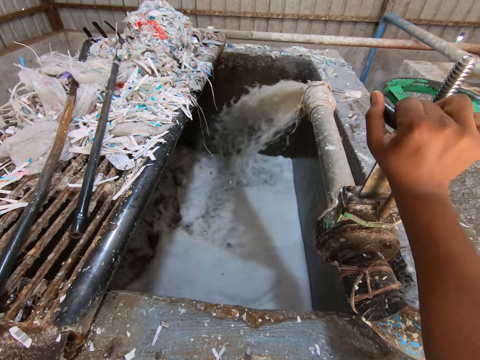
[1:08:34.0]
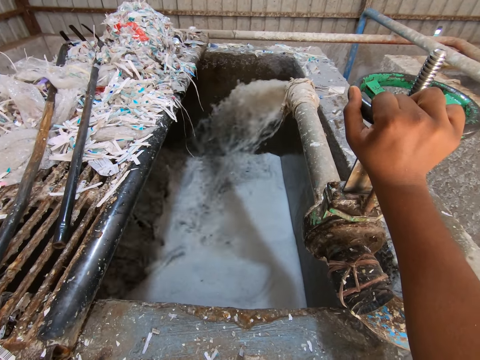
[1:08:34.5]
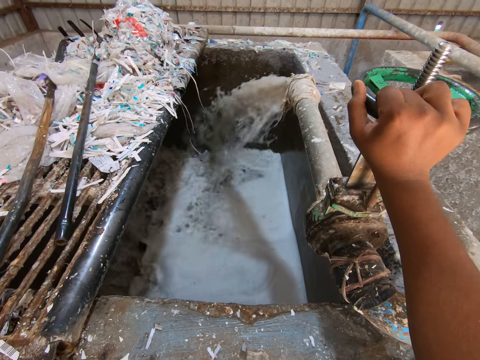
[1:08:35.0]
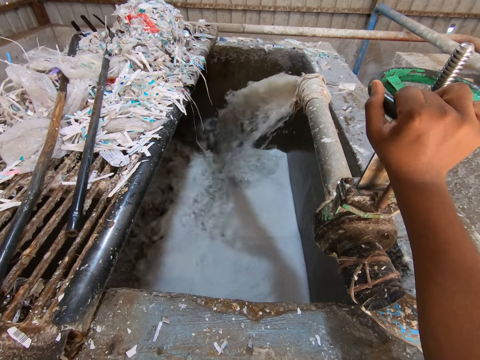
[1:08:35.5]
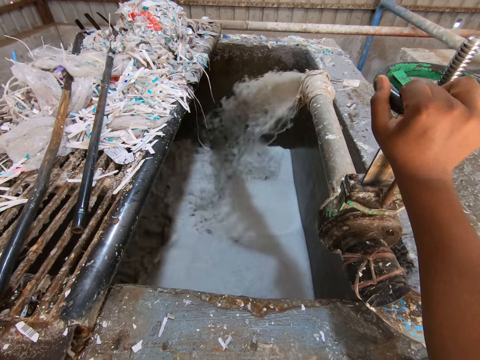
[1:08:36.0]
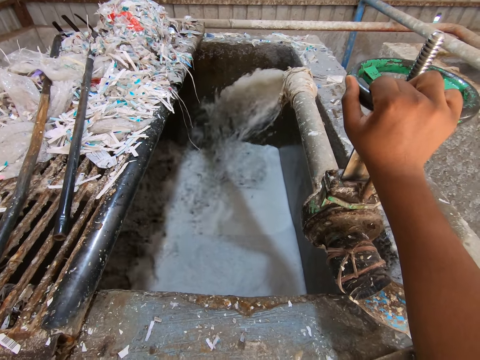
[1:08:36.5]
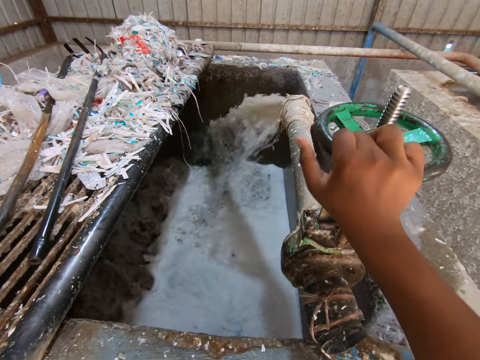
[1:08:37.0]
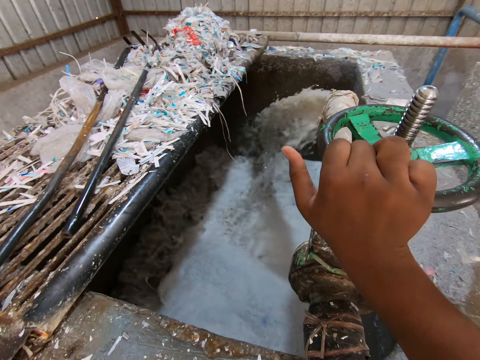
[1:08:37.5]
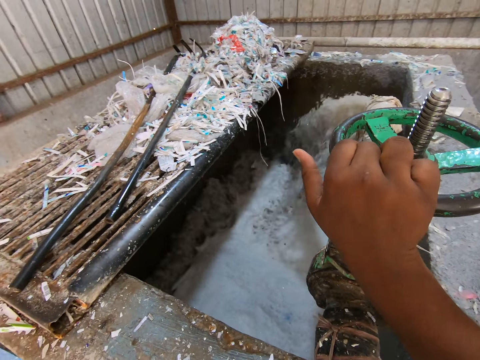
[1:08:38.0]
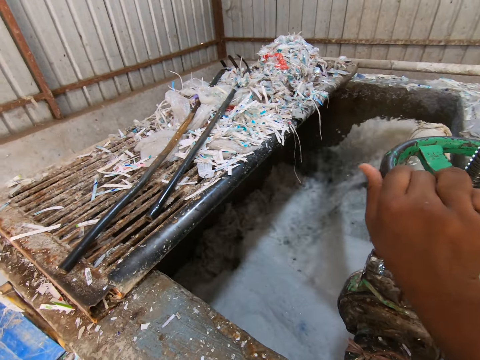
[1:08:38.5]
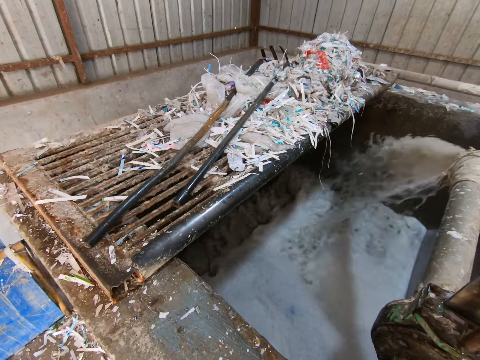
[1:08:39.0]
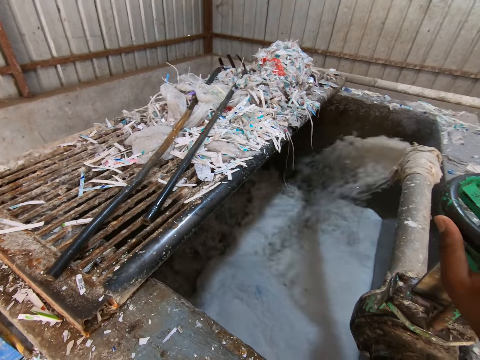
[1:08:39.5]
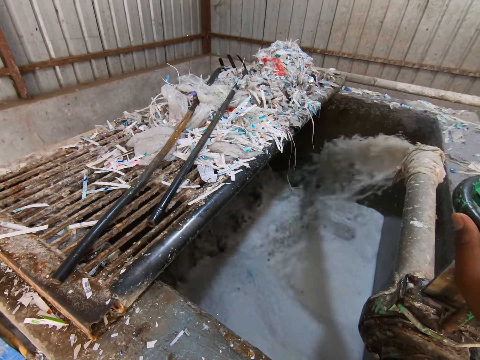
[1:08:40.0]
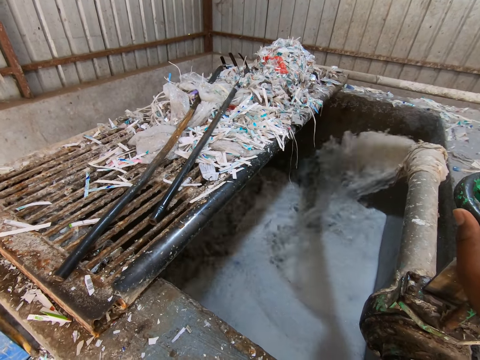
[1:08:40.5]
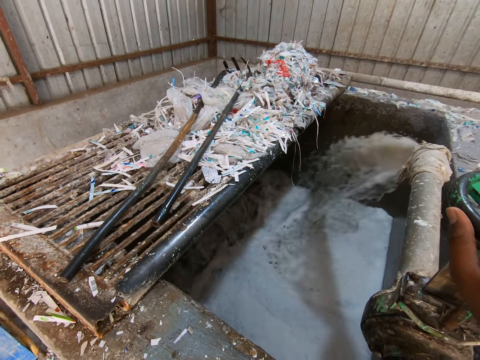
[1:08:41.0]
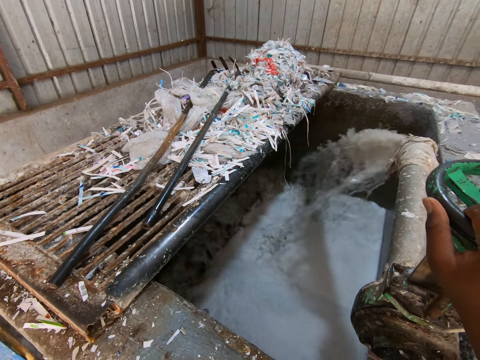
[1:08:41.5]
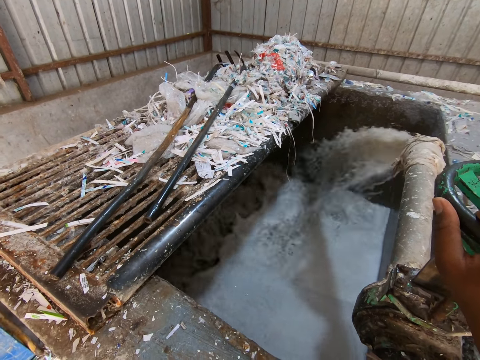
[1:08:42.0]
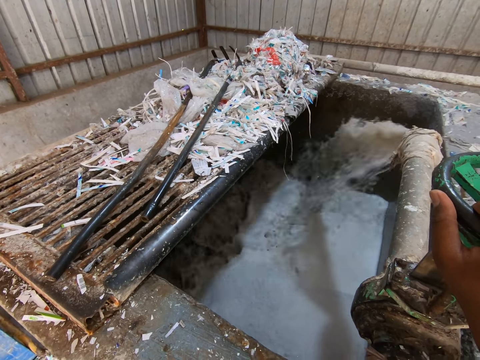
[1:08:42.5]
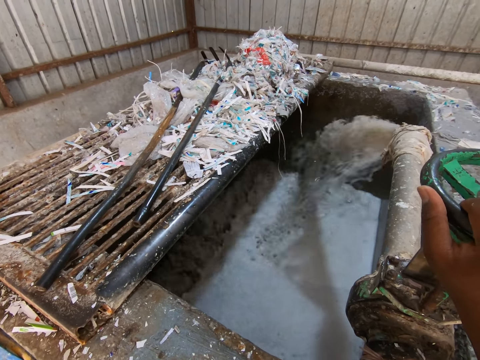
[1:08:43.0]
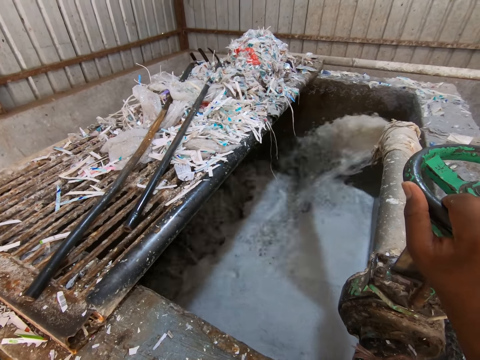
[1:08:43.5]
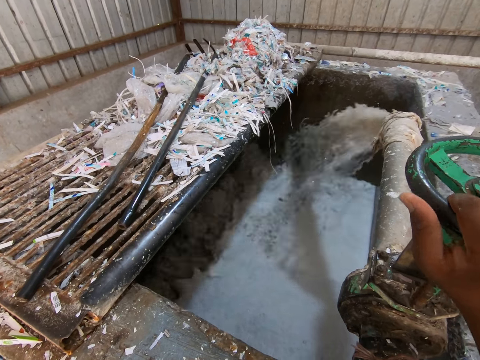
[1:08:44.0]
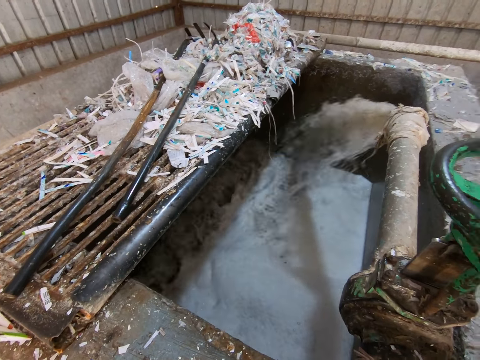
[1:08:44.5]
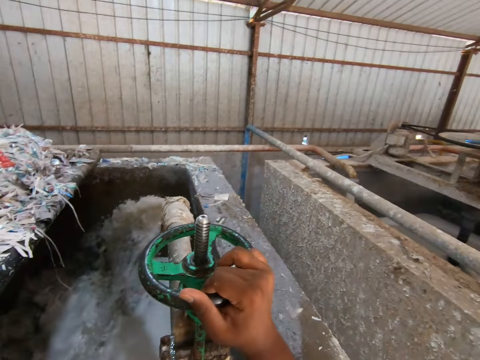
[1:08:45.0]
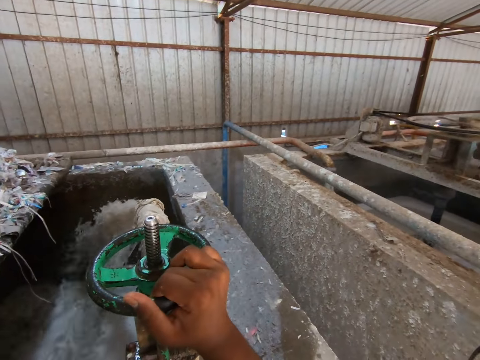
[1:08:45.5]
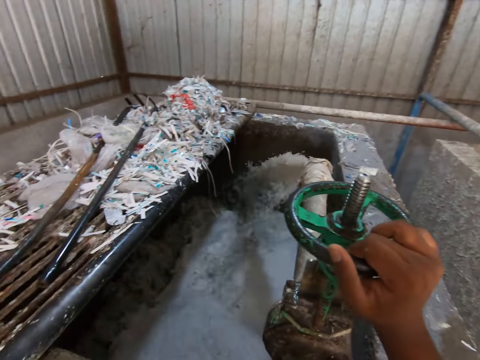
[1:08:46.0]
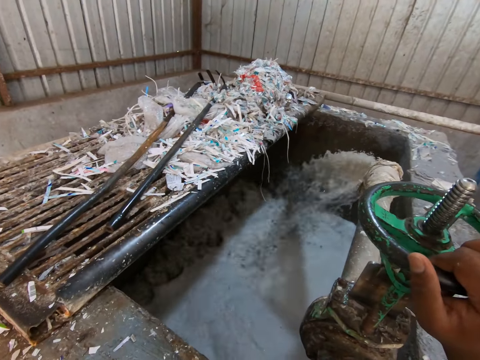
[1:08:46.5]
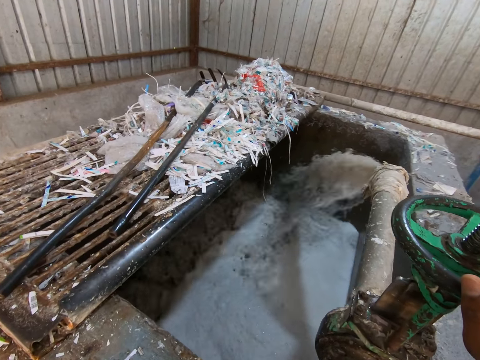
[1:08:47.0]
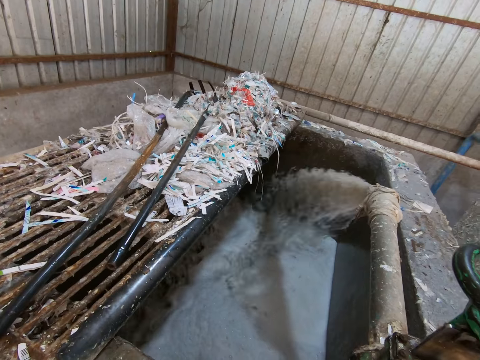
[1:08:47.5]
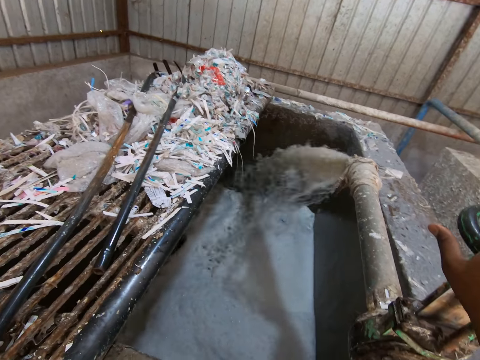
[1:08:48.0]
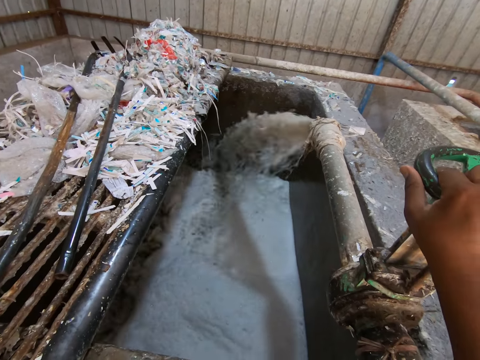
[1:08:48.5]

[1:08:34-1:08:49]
The camera wearer operates the industrial valve with his right hand.

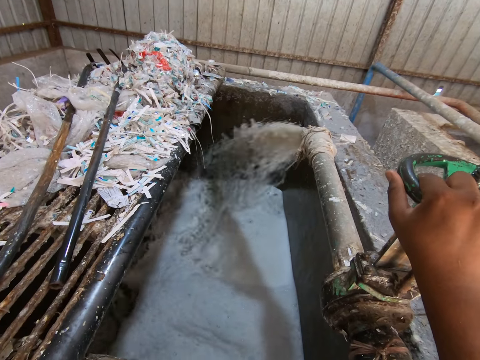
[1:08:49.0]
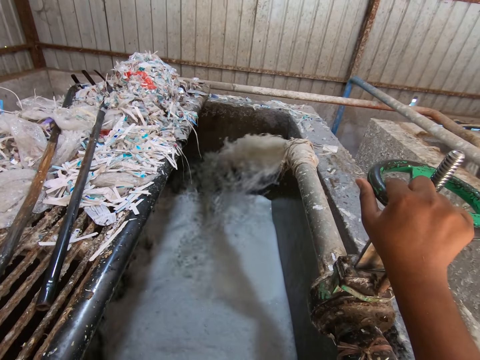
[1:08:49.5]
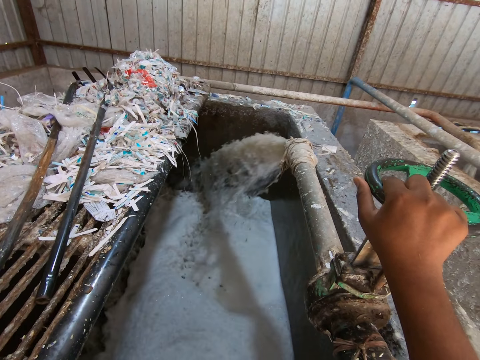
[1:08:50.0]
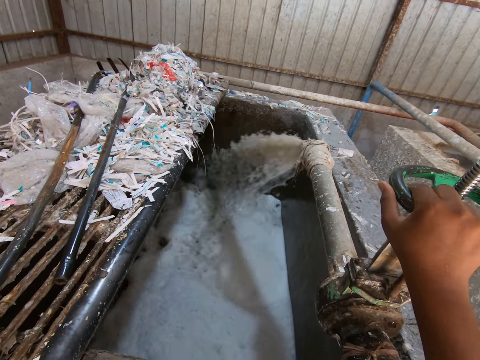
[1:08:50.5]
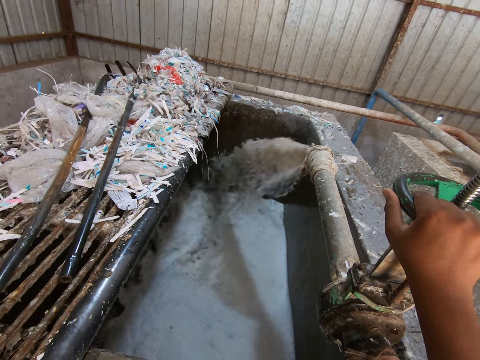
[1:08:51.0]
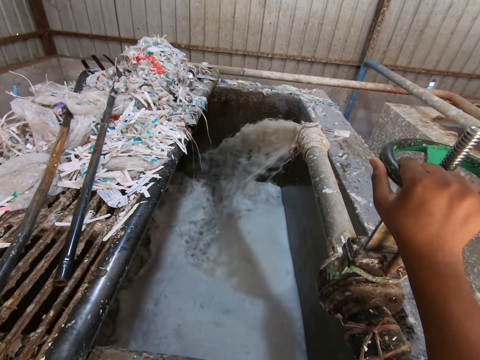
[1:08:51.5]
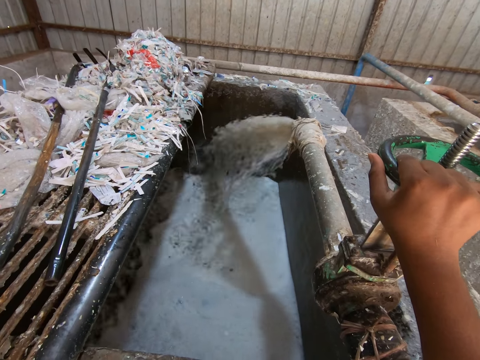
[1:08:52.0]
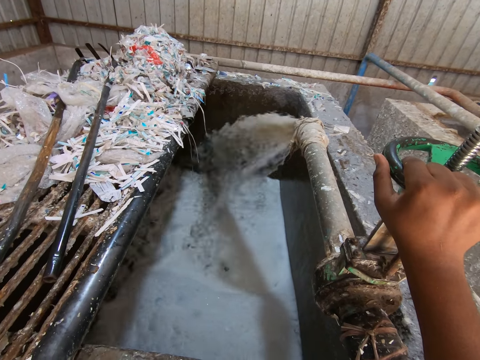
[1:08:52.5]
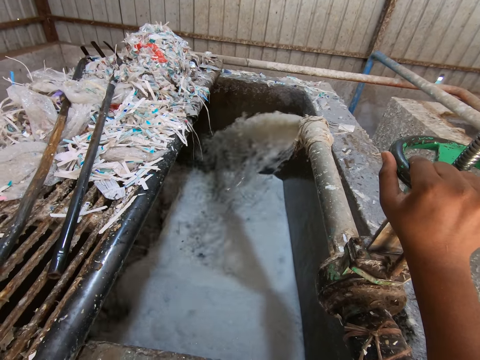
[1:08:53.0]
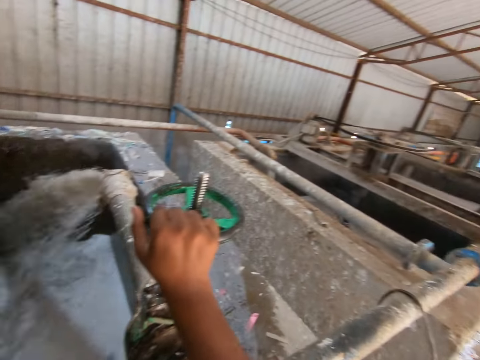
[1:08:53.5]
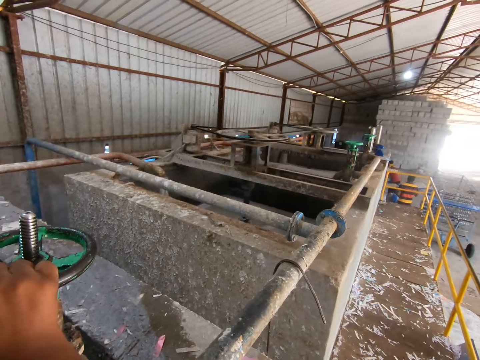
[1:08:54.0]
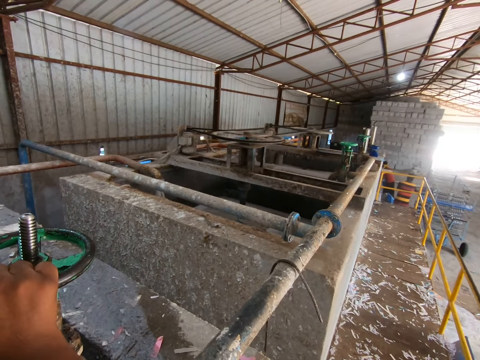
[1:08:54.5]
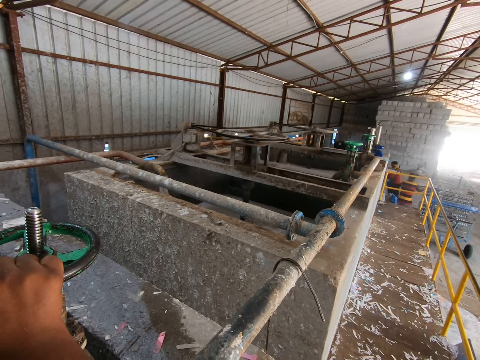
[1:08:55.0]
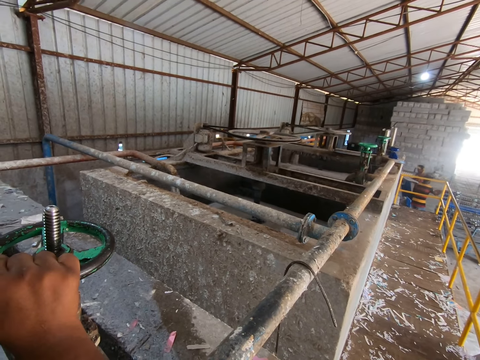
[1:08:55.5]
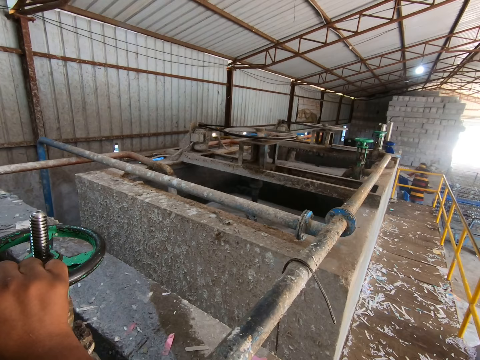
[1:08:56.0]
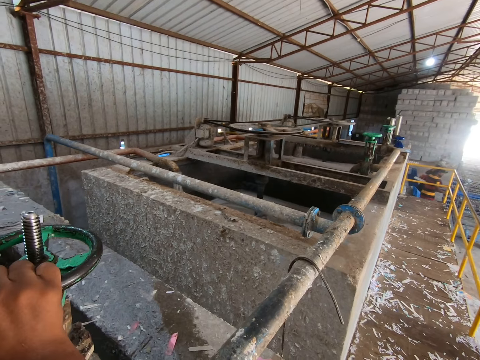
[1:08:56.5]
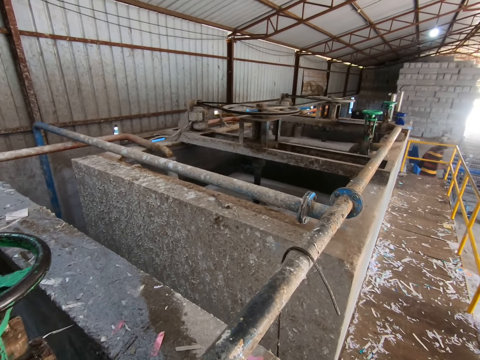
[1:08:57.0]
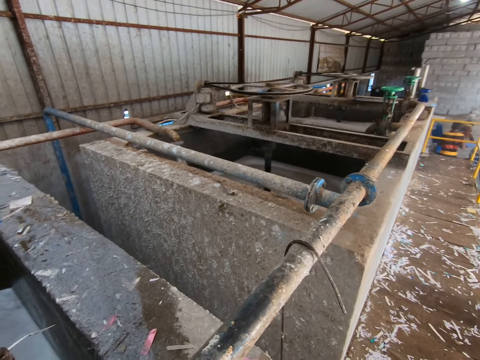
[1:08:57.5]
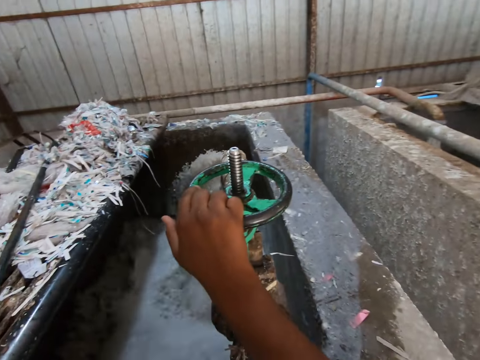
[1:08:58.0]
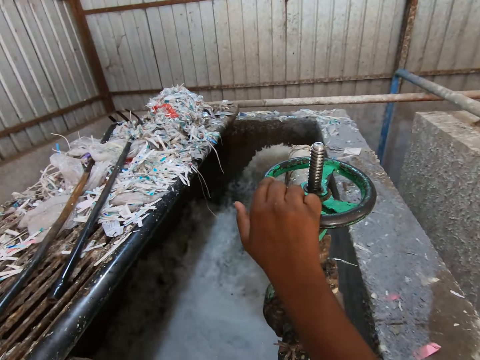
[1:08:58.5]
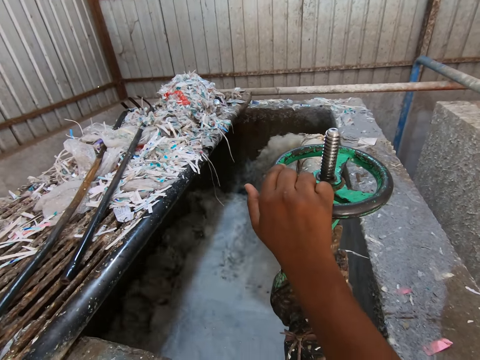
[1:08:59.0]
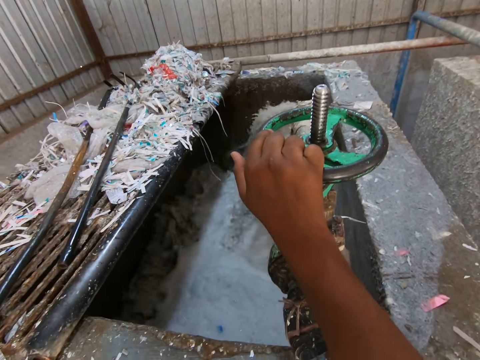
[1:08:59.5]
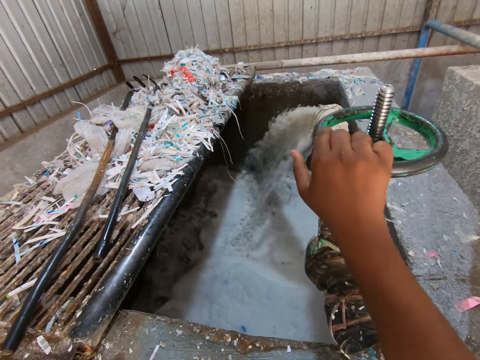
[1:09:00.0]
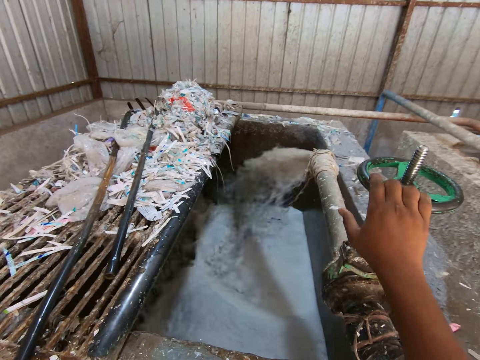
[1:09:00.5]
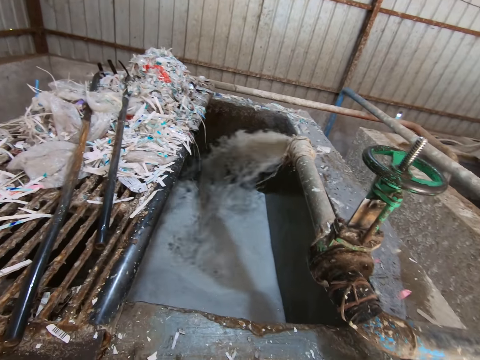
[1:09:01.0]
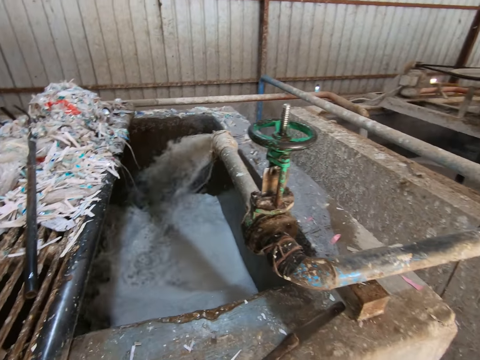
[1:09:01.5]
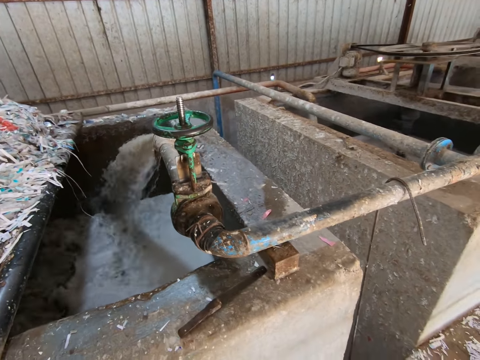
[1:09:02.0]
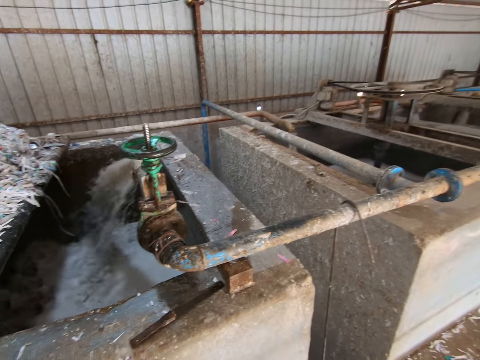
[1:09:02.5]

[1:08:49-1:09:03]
A man puts a plastic tray in the tray rack with his hands. Another man carries a plastic tray from the floor with both hands, and puts the plastic tray in the tray rack with both hands. The camera wearer looks around. He removes his right hand from the industrial valve.
